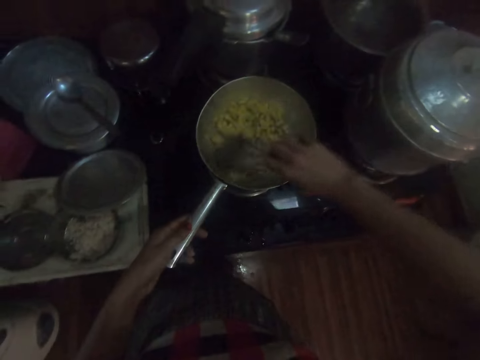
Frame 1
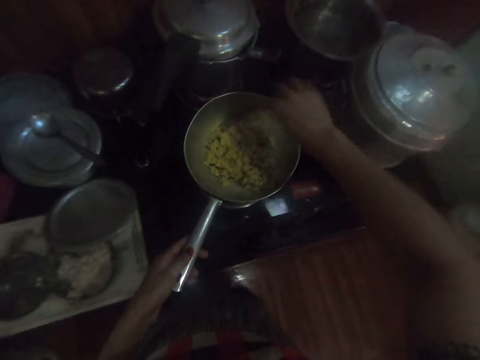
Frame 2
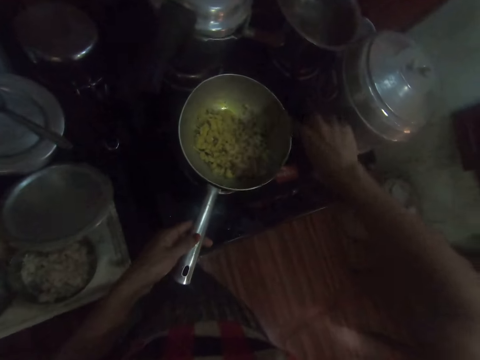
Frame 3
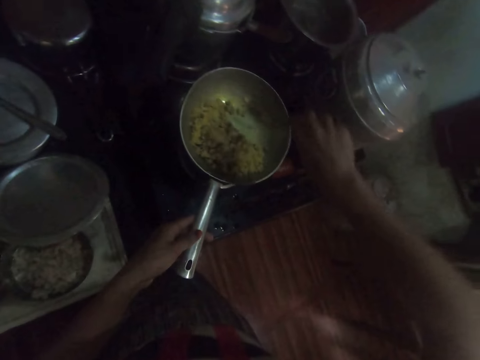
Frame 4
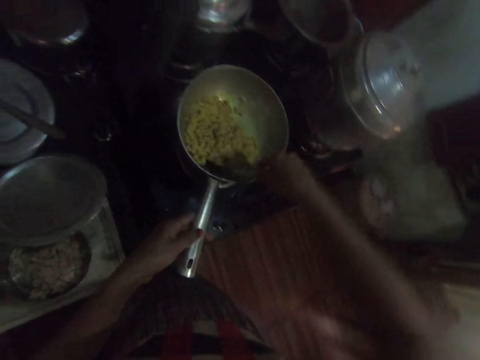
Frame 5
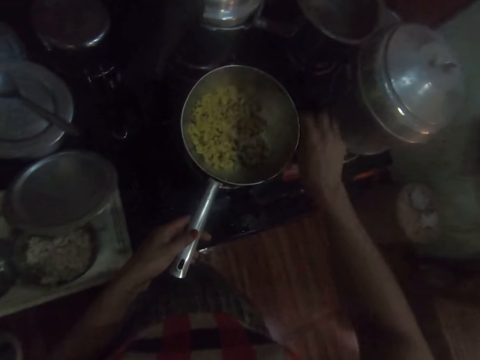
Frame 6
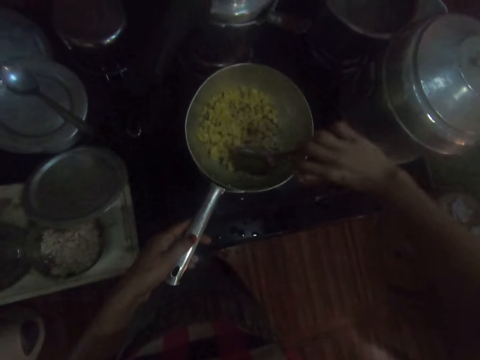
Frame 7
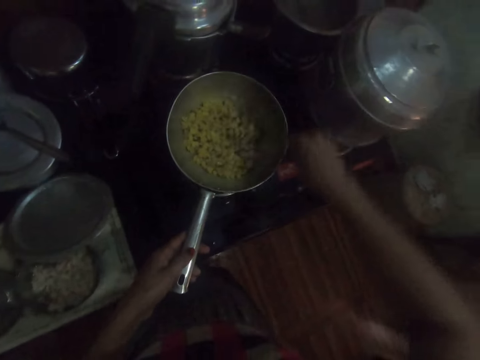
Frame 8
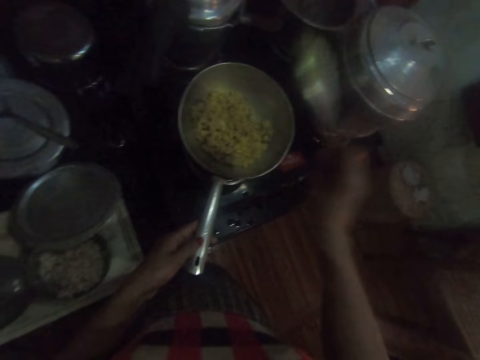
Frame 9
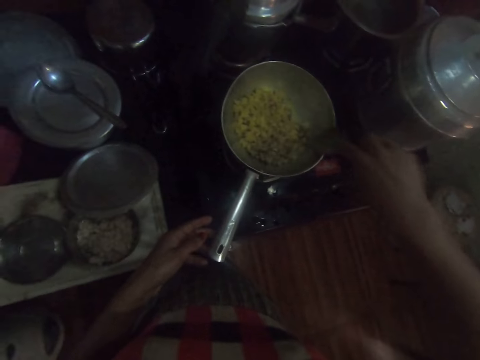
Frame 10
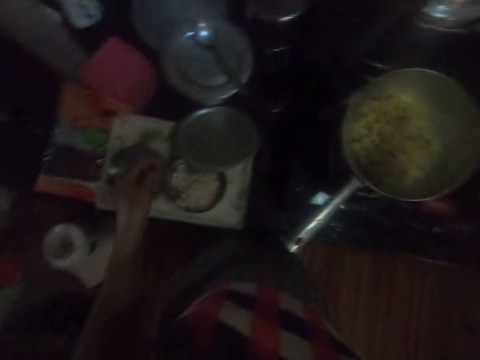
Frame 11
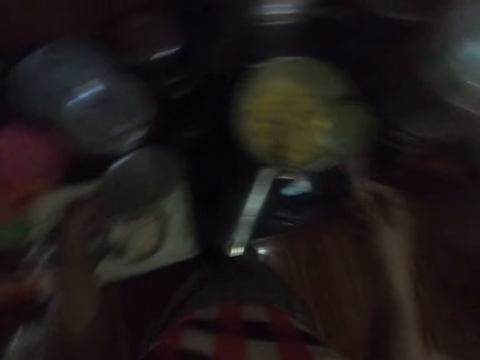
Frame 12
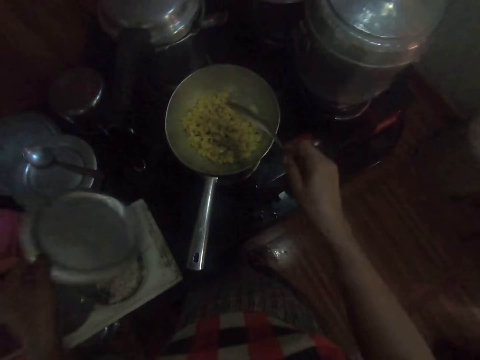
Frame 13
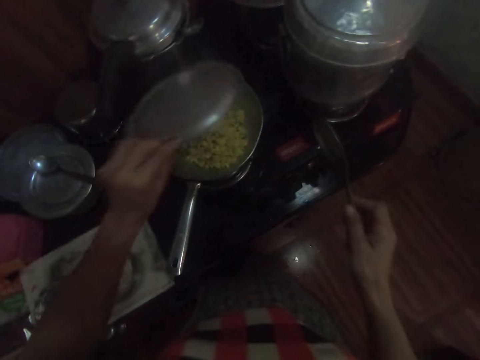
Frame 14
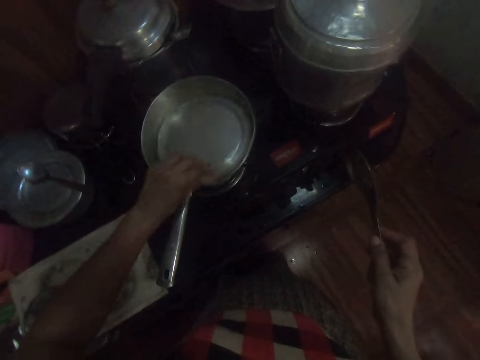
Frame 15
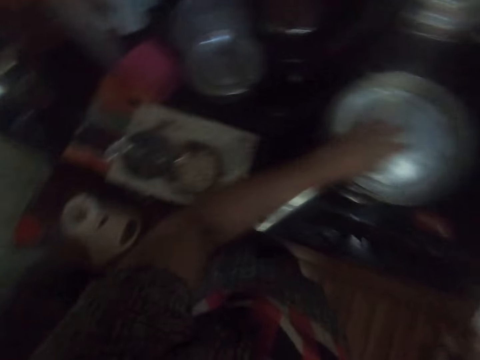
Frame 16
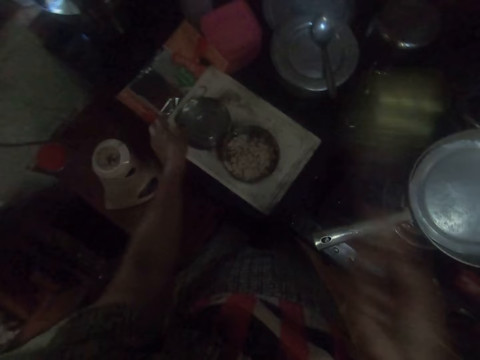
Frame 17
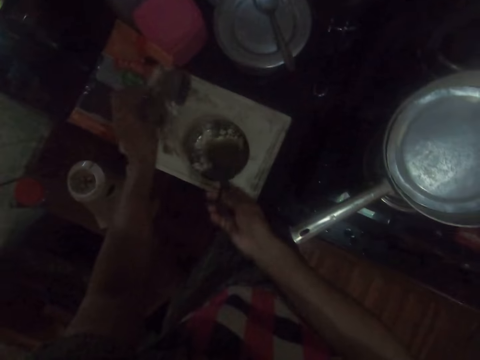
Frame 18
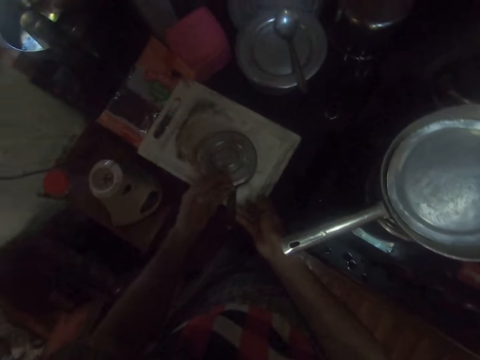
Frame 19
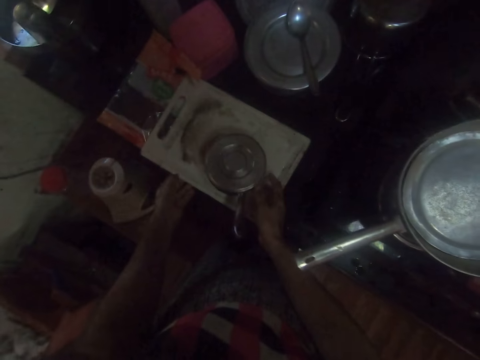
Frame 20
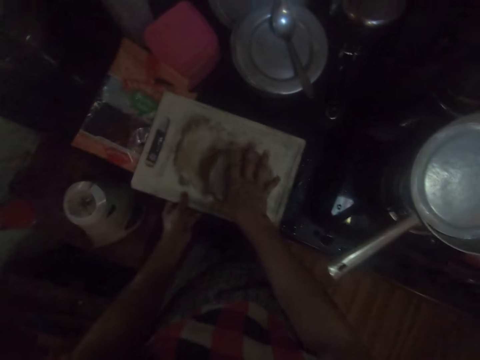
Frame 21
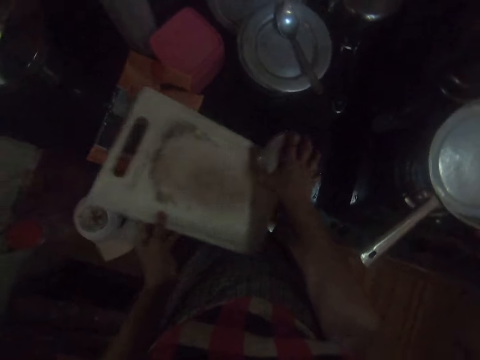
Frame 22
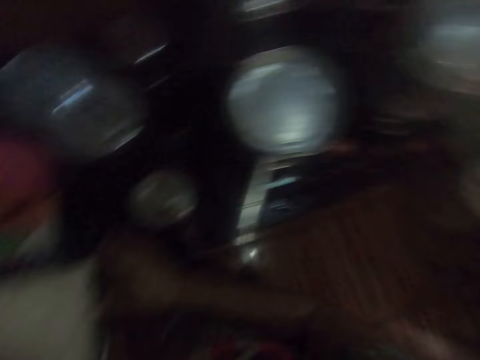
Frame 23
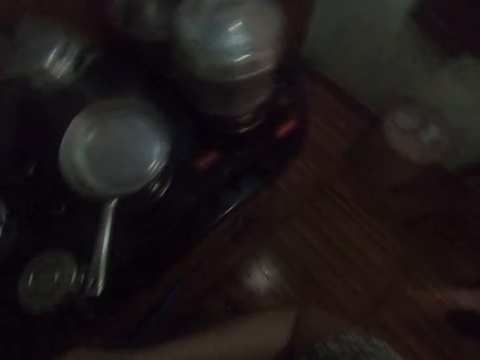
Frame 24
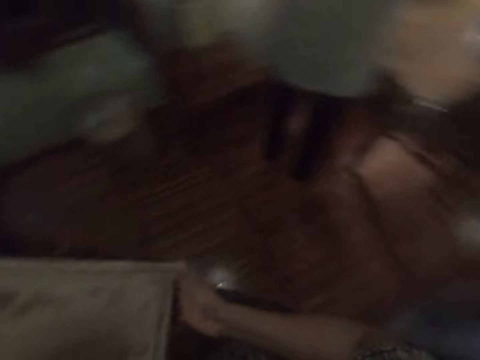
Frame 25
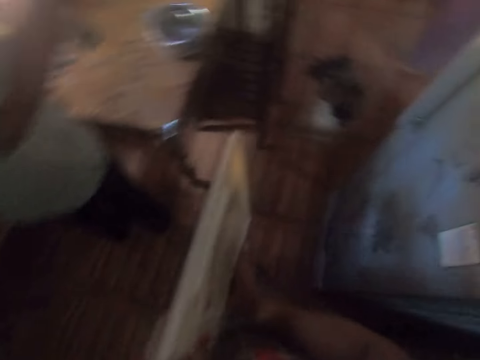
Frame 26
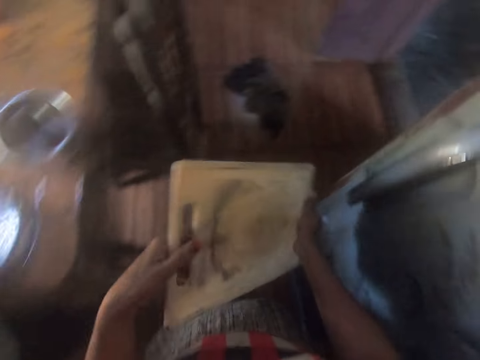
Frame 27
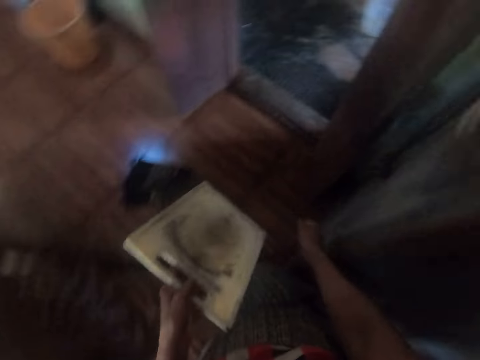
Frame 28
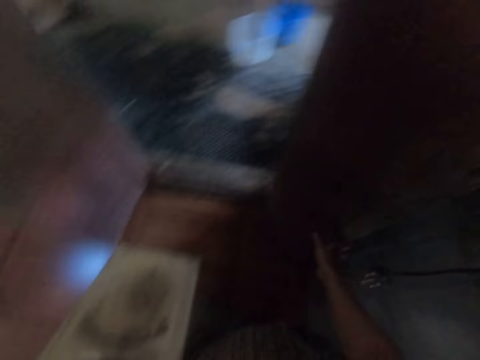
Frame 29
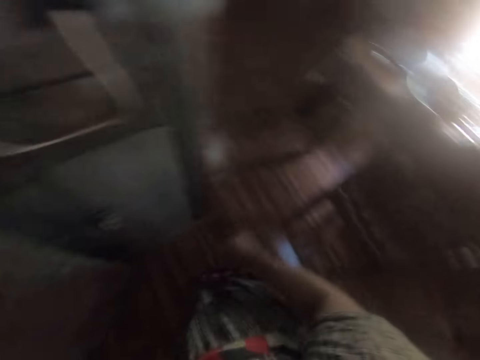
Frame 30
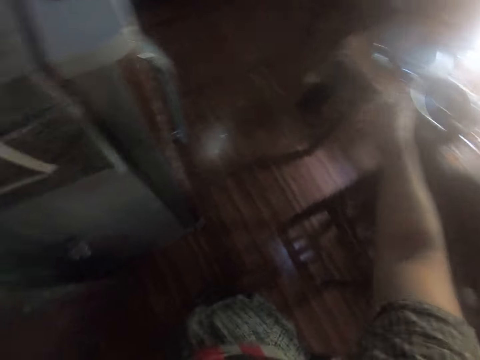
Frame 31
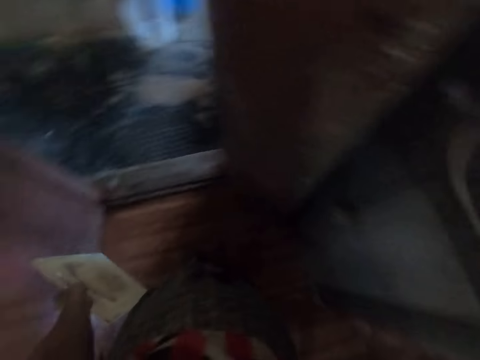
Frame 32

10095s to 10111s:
The camera wearer takes the lid from the table with her left hand. She covers the fry pan with the lid in her left hand. She drops the spoon in a bowl on the tray. She picks up the lid from the table with her left hand. She covers the bowl on the tray with the lid. She carries the tray from the table with her left hand. She puts the bowl on the table with her right hand. She holds the tray with her right hand. She walks in the room.

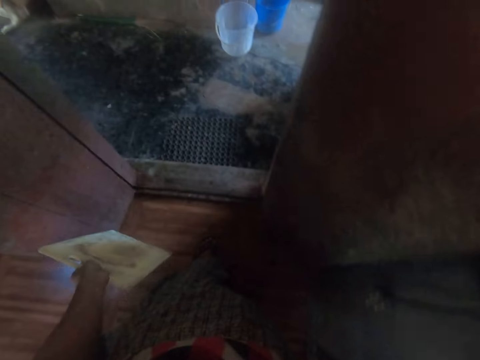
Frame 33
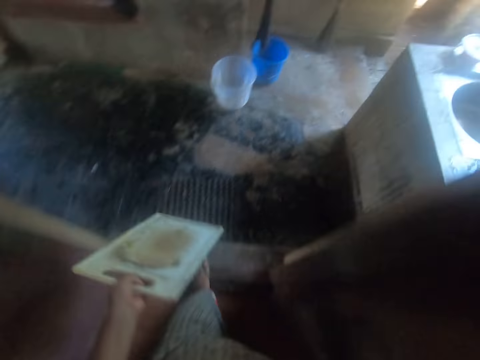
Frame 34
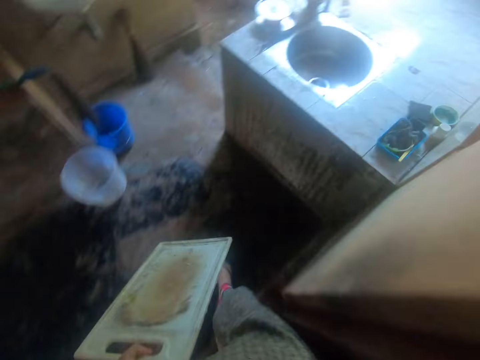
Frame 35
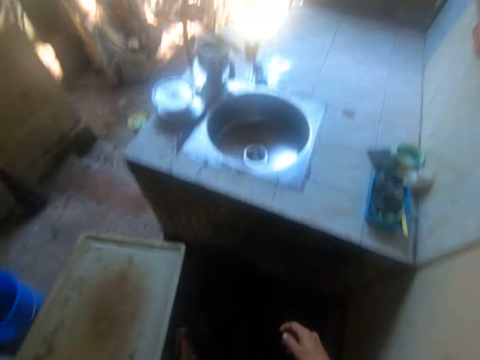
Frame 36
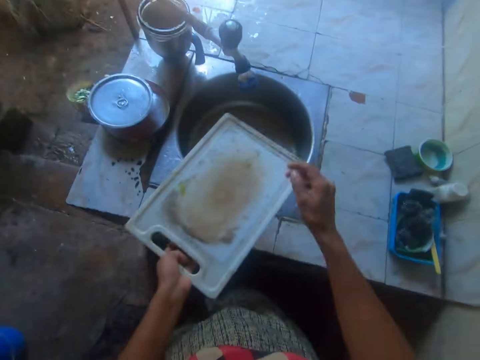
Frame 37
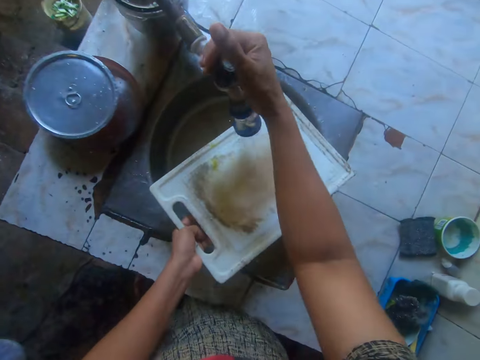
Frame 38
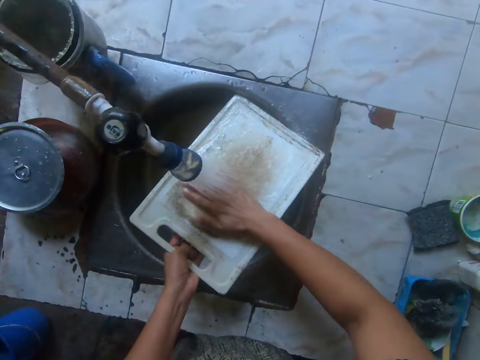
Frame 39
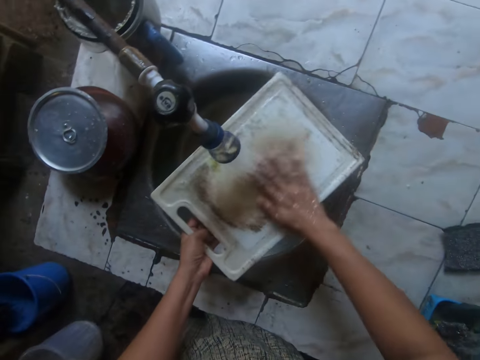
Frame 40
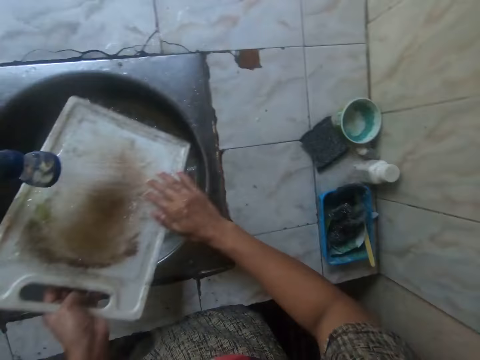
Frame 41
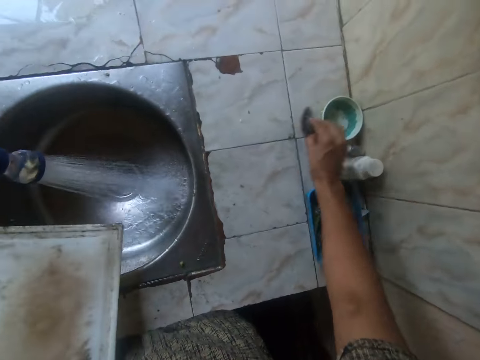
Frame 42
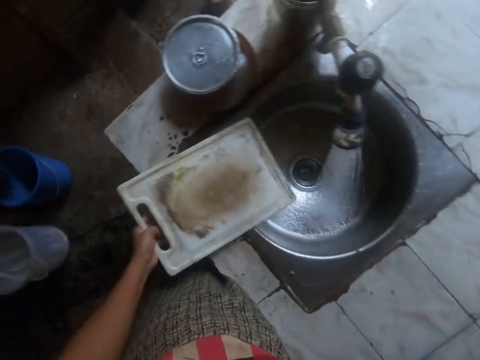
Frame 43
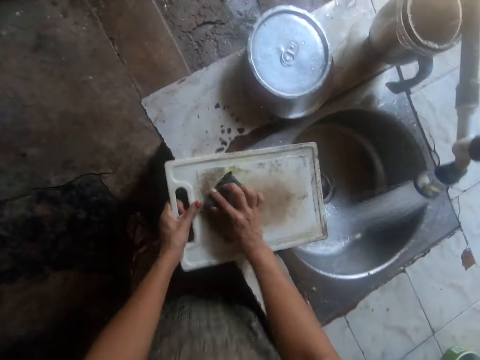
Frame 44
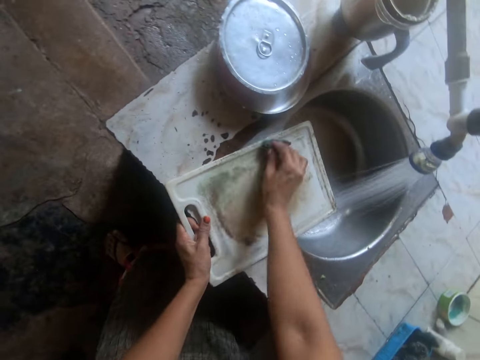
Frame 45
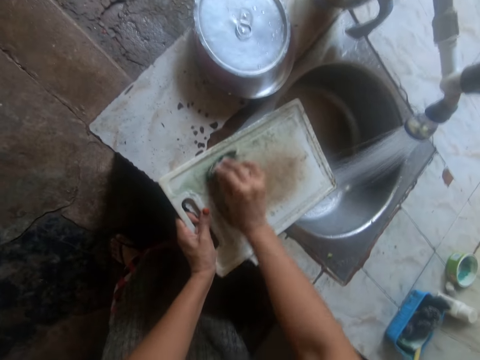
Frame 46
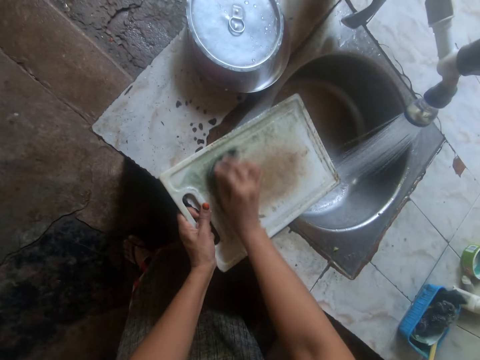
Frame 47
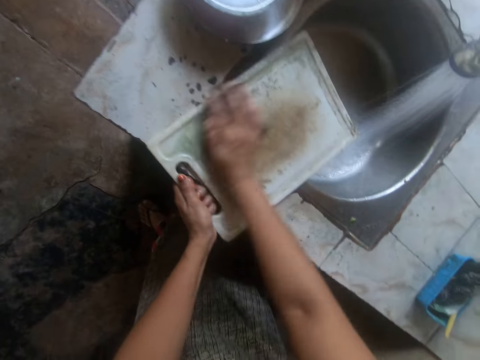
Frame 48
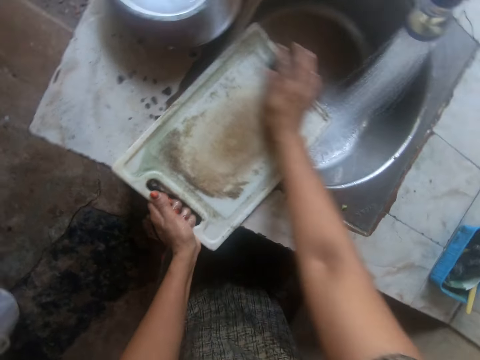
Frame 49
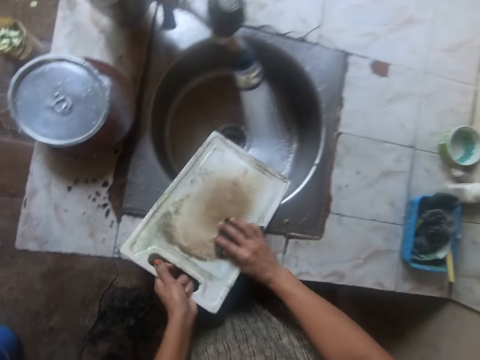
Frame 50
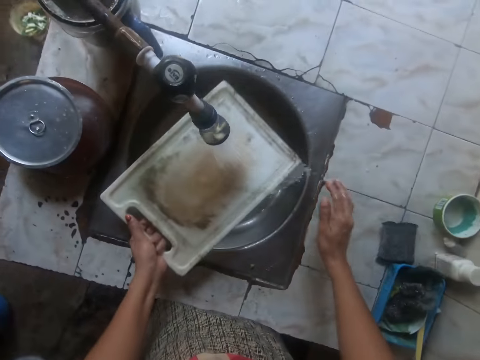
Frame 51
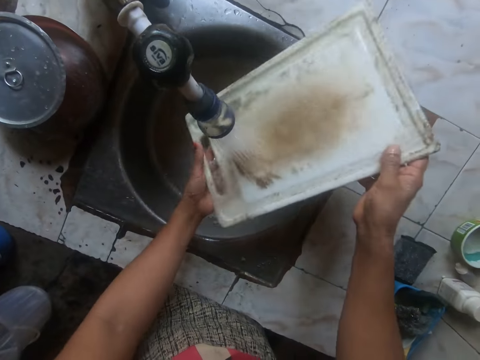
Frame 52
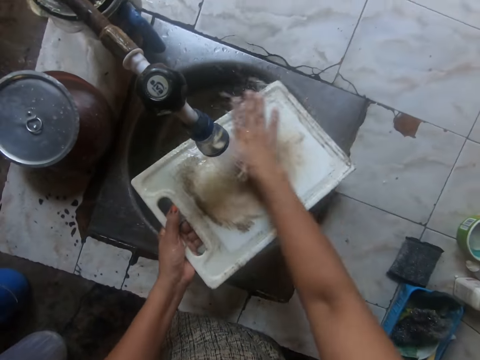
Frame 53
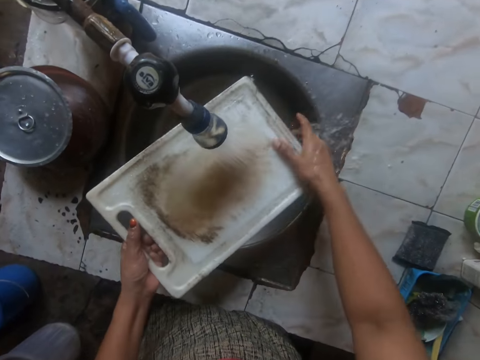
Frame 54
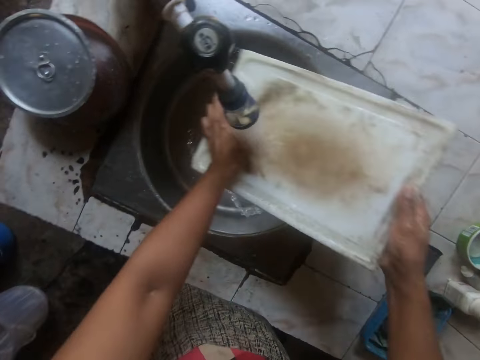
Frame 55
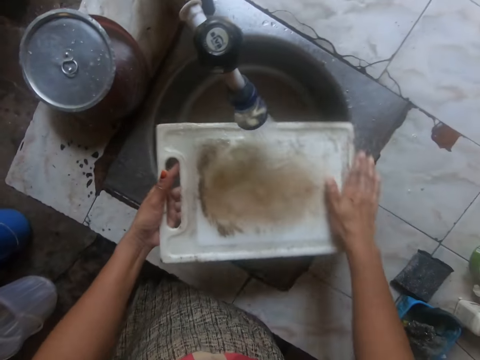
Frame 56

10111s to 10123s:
The camera wearer opens the tap with her right hand. She rinses the tray with her right hand. She takes a sponge or scraper from the sink with her left hand. She puts the sponge in a container of soap. She washes the tray with the sponge in her right hand. She drops the scraper. She rinses the tray with both hands.
